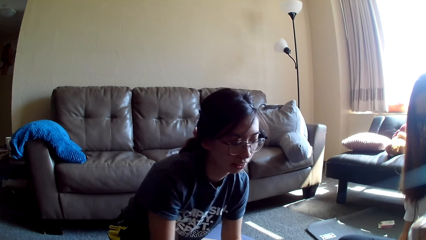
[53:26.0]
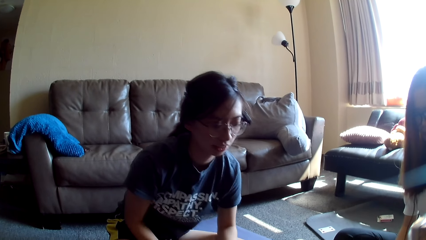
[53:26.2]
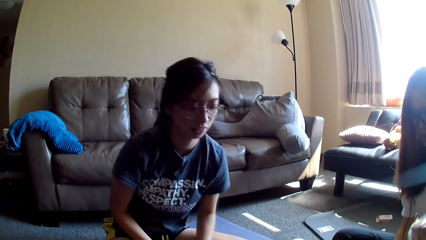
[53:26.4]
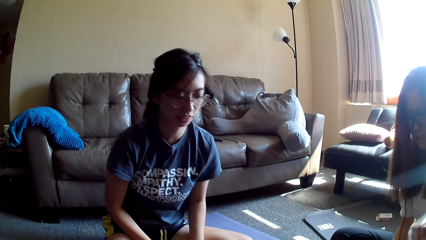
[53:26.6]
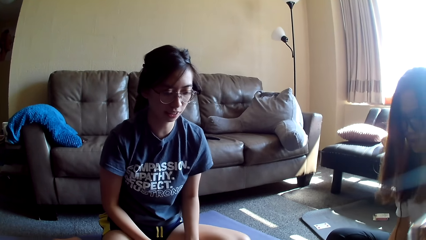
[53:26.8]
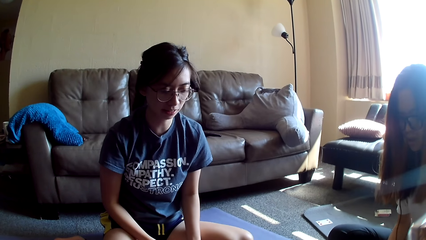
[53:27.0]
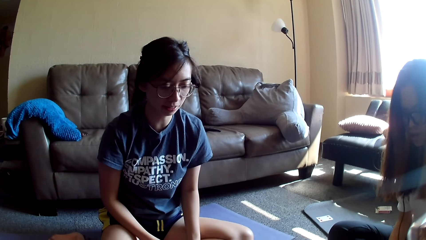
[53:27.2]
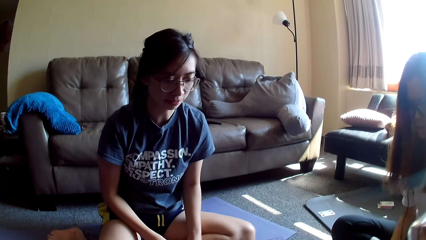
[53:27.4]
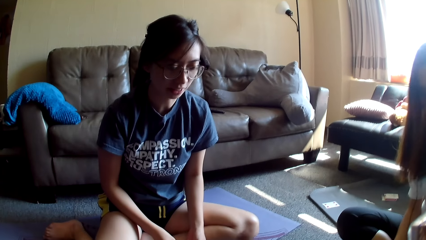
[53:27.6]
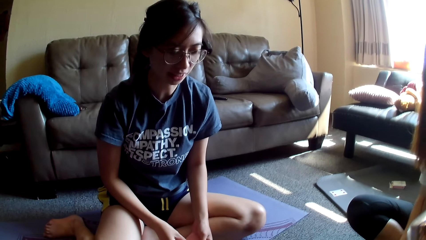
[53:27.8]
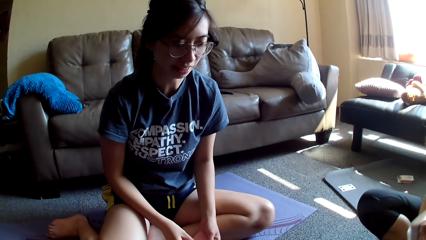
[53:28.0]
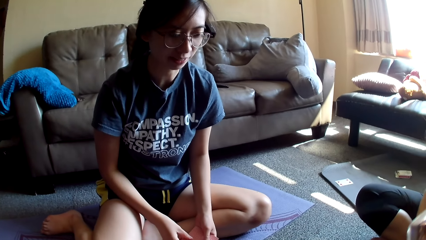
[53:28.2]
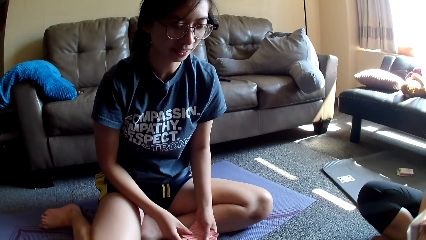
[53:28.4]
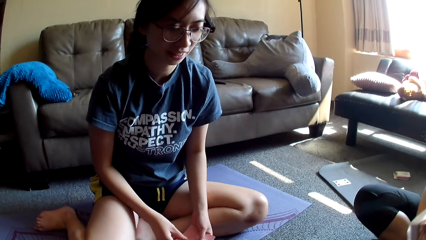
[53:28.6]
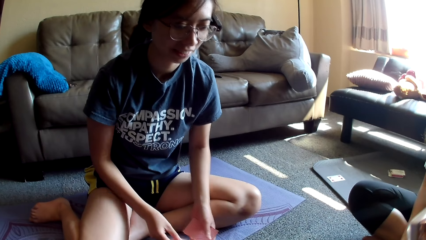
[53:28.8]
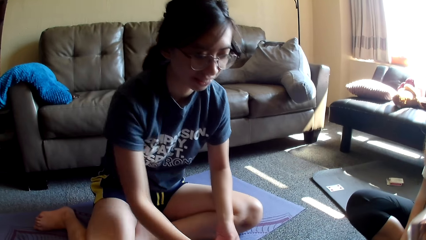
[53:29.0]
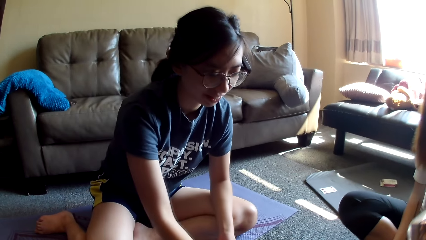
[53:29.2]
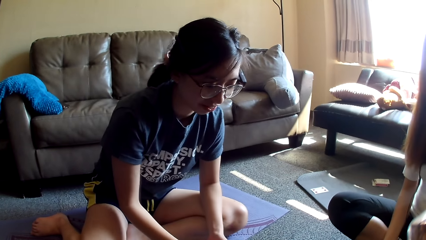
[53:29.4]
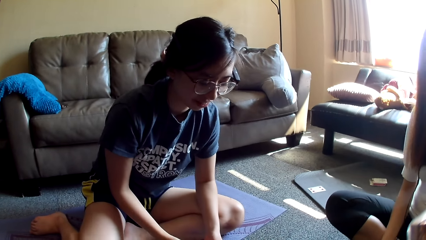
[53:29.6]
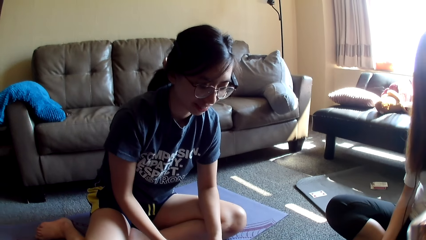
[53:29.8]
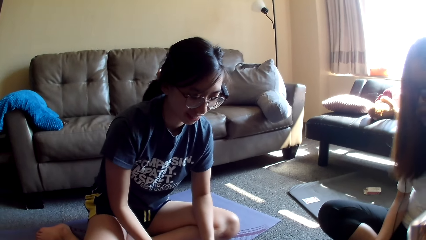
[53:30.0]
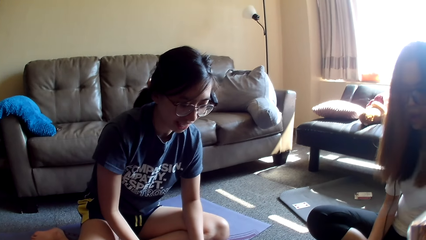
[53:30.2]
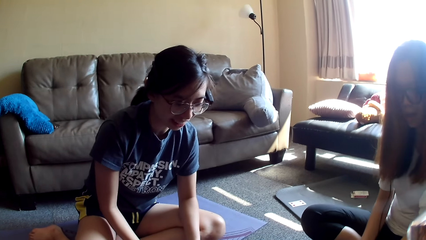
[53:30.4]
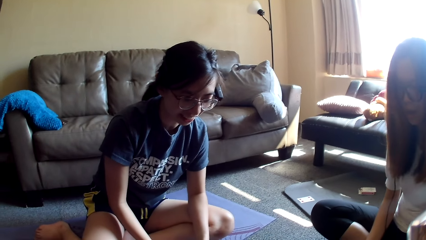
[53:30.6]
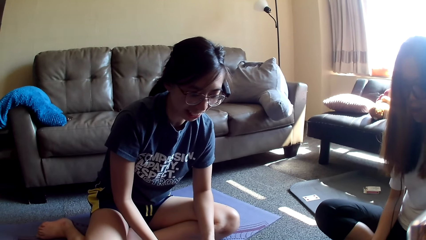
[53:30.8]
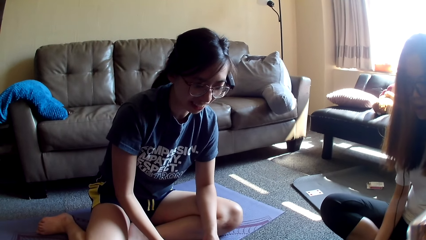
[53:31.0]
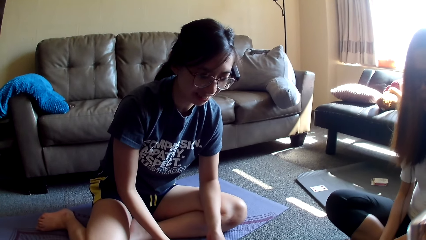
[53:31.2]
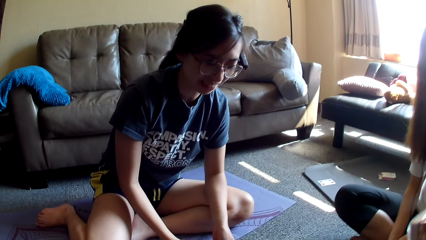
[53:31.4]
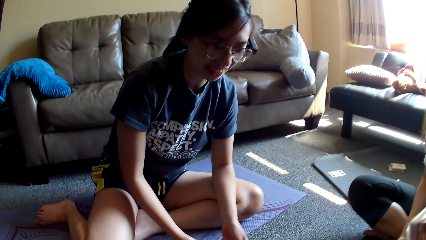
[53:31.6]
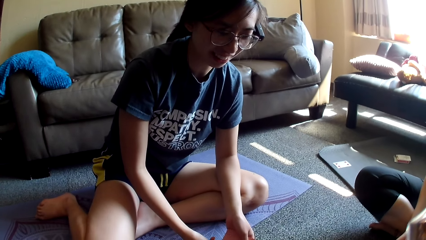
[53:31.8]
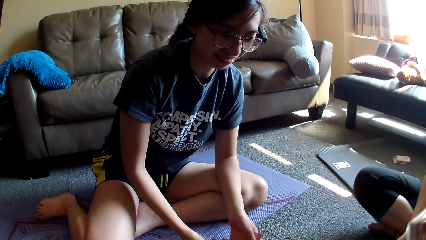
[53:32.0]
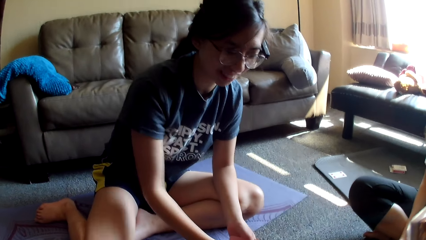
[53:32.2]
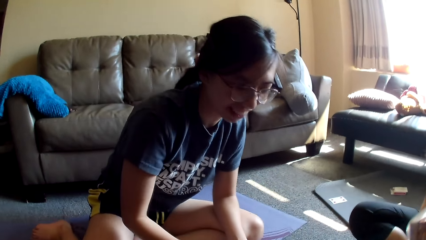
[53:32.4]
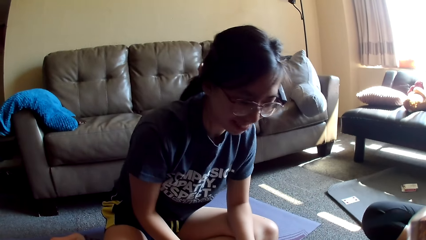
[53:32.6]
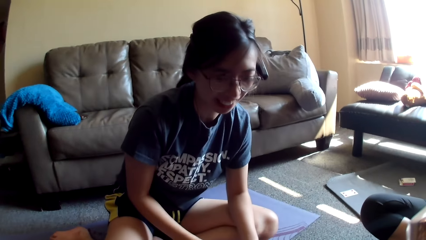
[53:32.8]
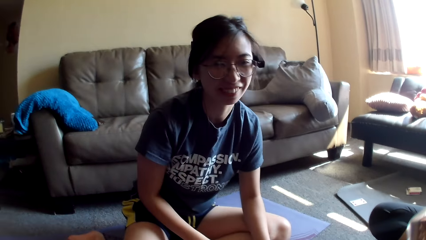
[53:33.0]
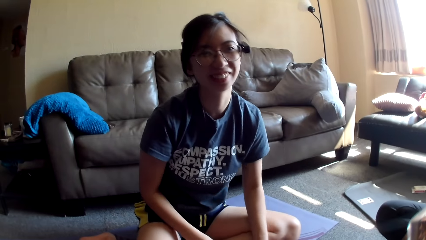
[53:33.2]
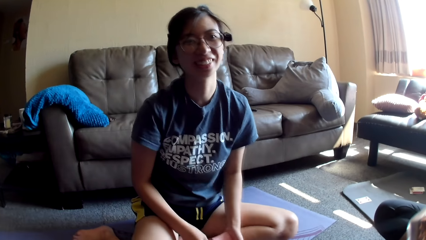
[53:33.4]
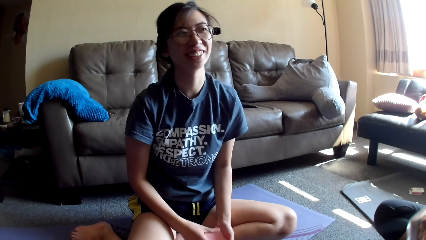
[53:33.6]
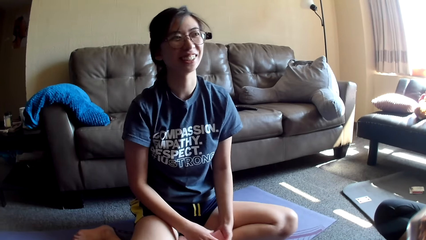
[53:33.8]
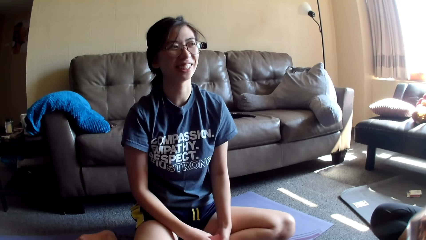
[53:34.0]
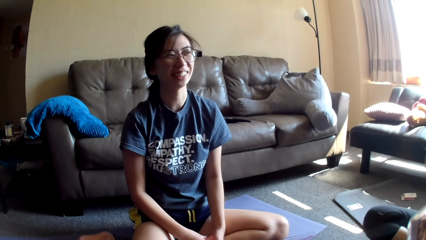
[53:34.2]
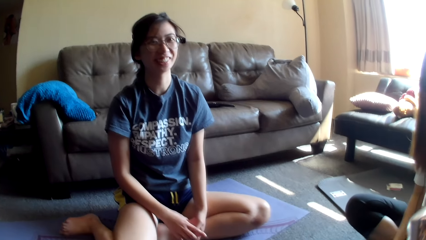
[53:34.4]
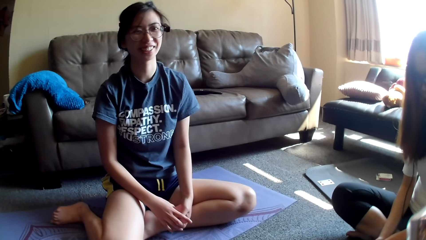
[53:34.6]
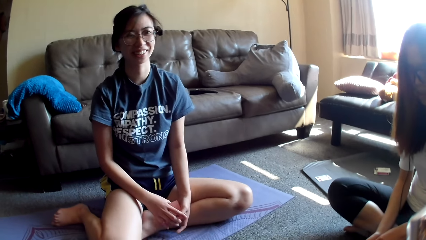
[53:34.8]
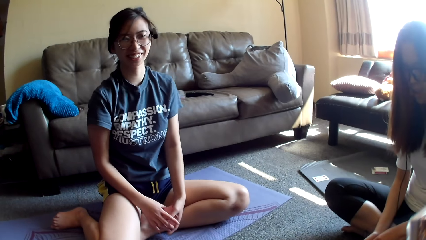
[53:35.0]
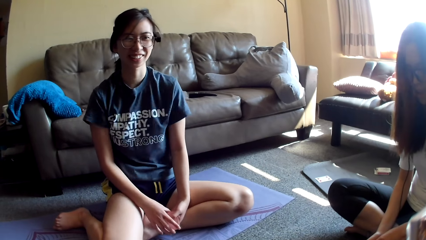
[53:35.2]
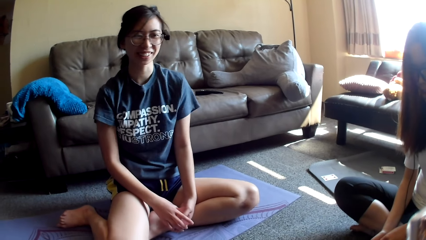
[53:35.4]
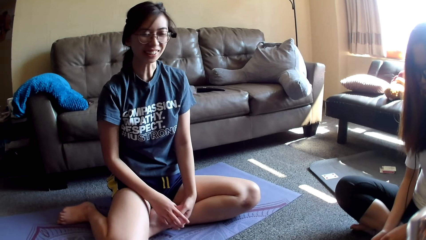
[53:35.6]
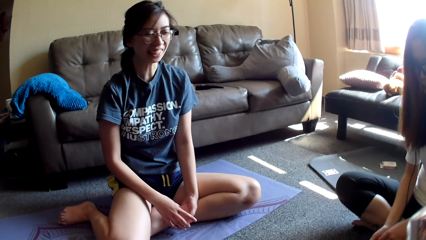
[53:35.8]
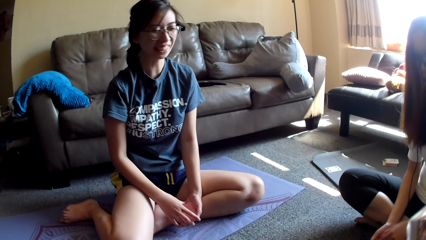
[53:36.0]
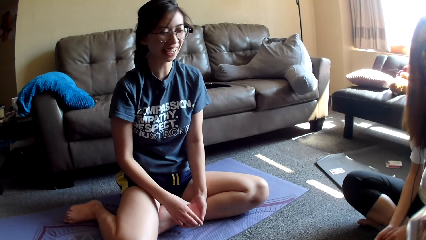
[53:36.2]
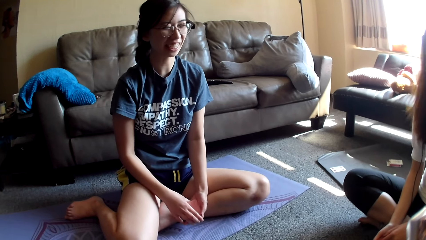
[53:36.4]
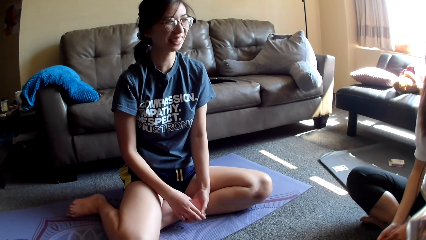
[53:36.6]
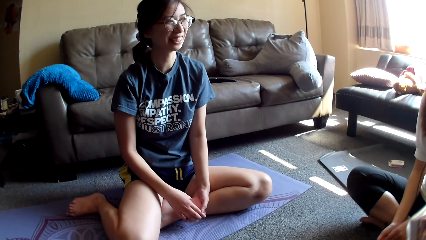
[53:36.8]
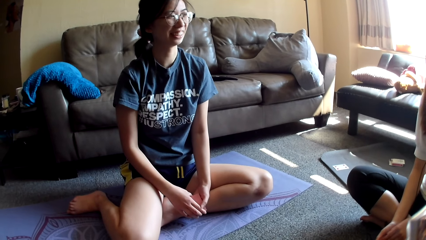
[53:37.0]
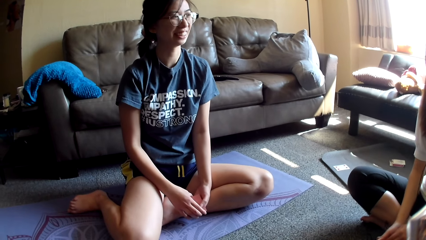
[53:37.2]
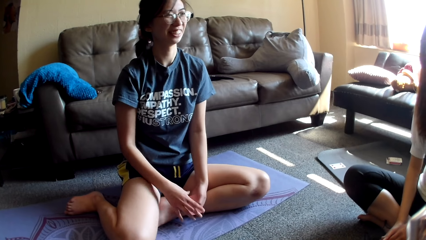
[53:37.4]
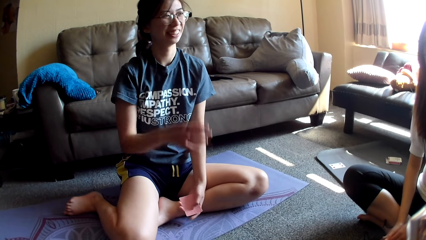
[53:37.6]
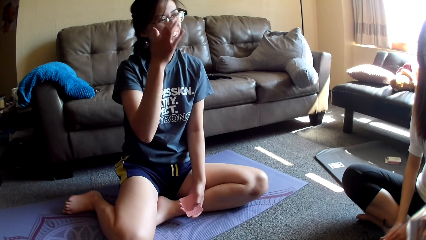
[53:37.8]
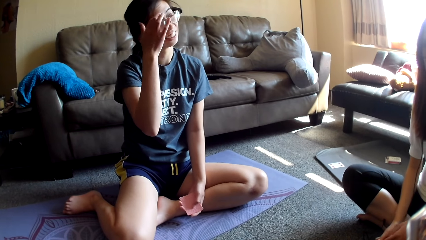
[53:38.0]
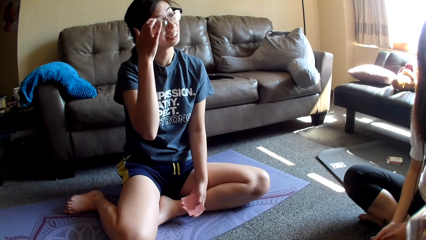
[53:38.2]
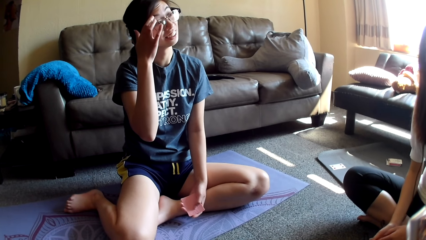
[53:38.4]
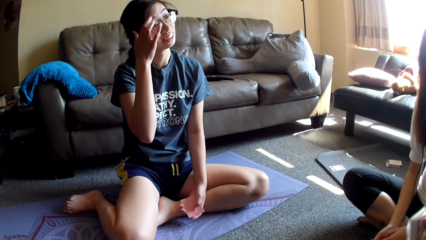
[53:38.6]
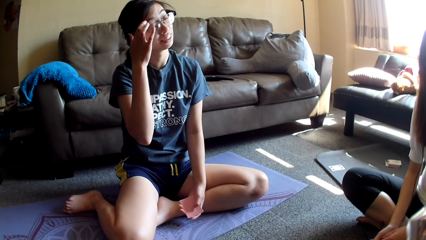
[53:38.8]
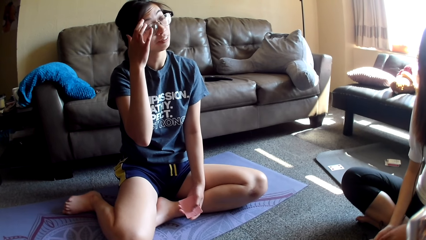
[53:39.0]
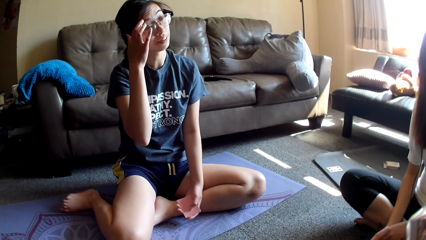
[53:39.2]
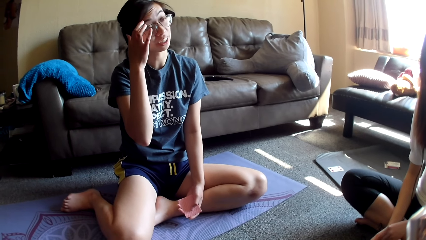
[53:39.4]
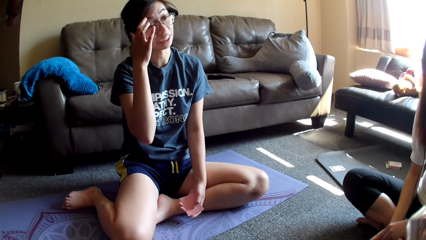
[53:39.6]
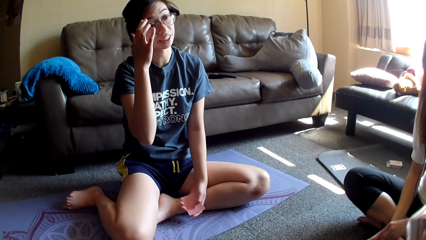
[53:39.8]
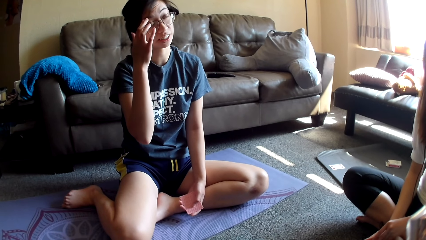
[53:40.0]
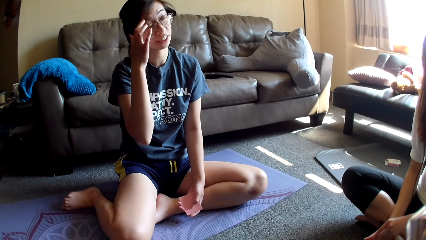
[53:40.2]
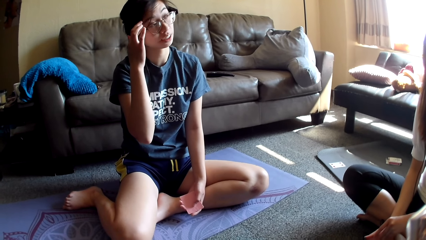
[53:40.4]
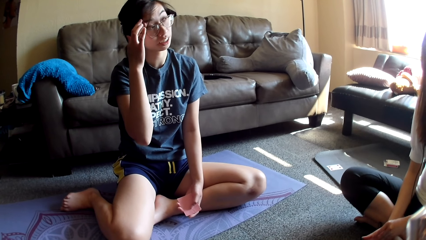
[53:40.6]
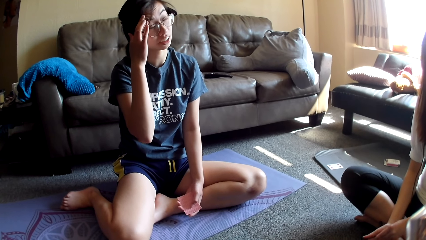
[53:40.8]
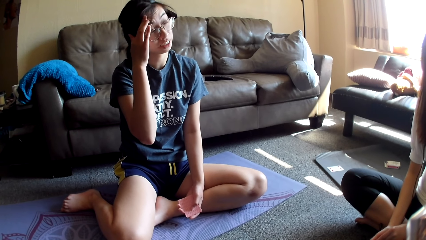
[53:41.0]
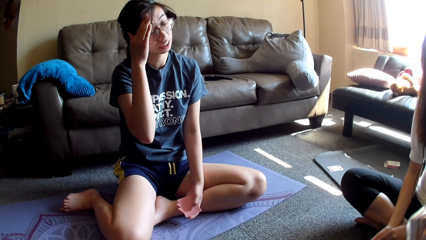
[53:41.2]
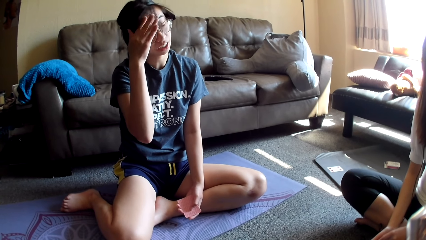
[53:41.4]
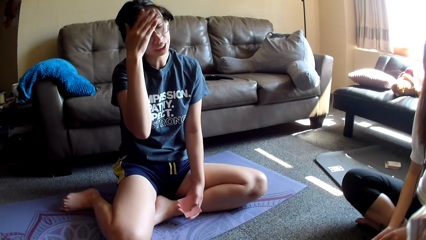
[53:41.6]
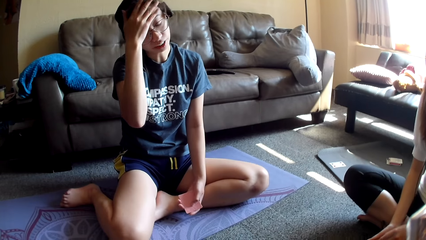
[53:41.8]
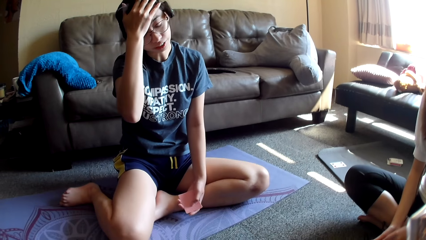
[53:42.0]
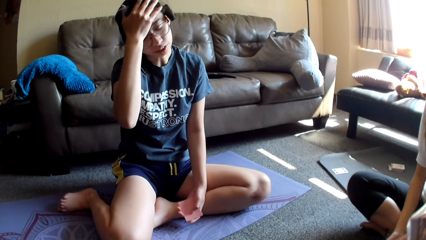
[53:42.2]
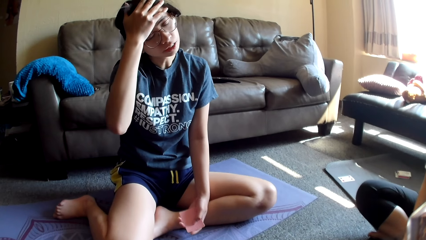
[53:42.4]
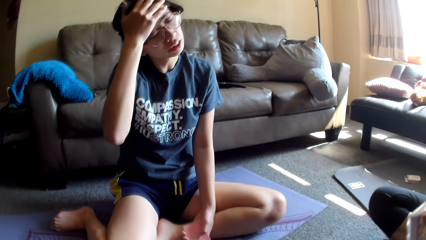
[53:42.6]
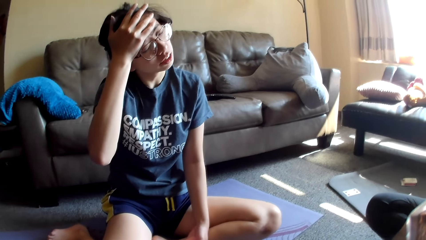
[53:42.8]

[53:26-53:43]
A lady moves back. The lady moves a hand. The camera wearer looks around. The lady moves a hand again. The lady holds cards. The lady shakes both. The lady rubs her face.
